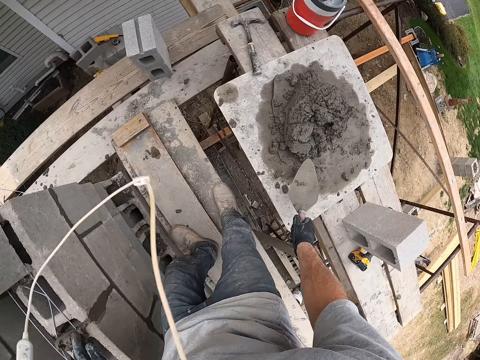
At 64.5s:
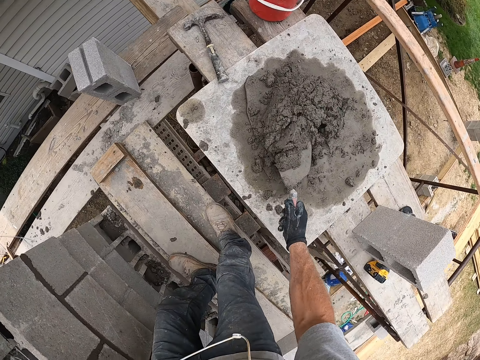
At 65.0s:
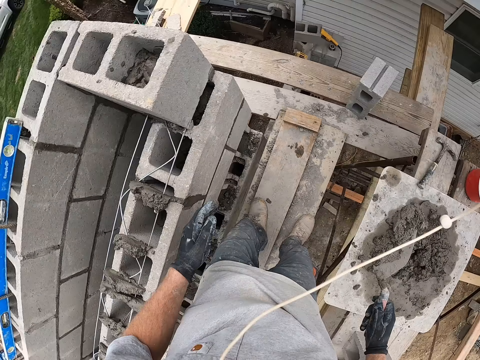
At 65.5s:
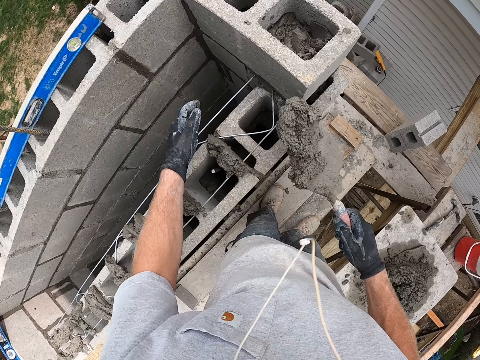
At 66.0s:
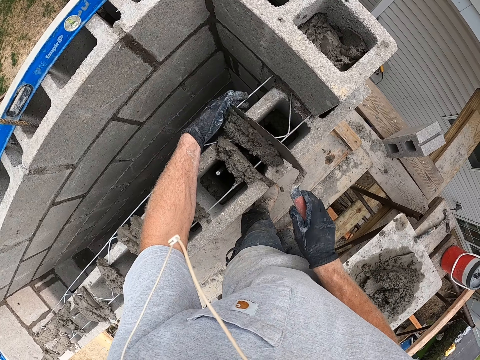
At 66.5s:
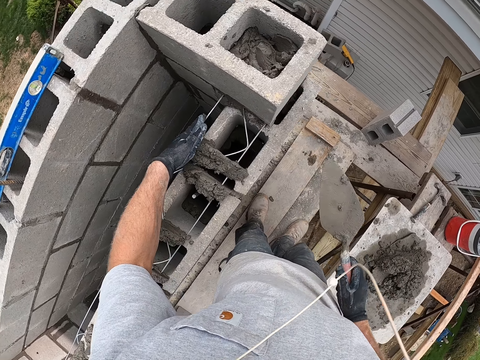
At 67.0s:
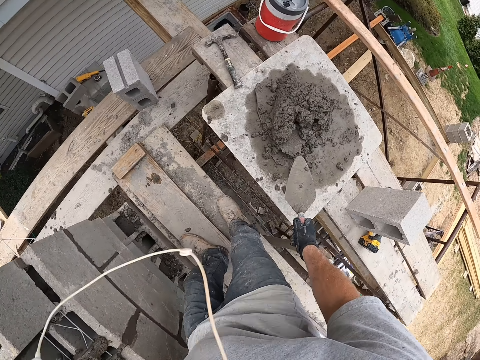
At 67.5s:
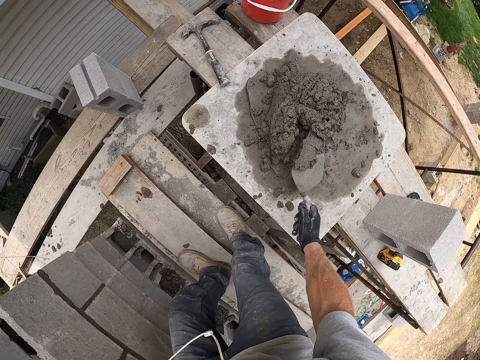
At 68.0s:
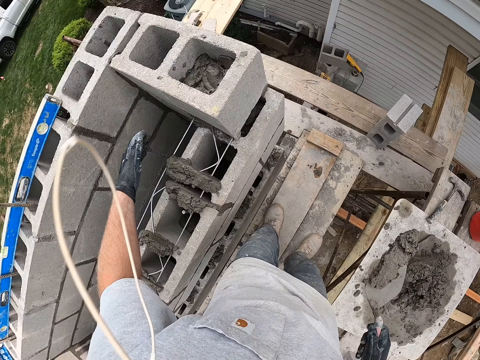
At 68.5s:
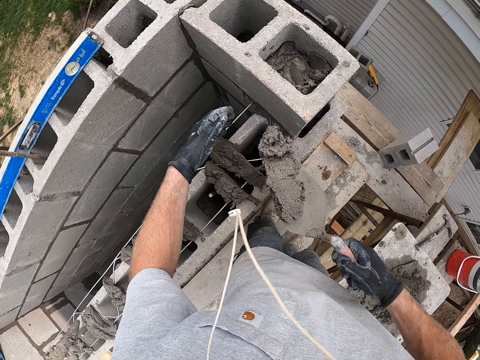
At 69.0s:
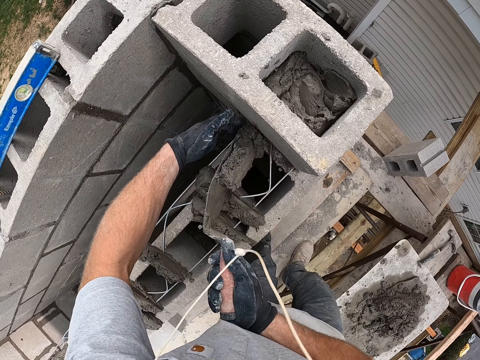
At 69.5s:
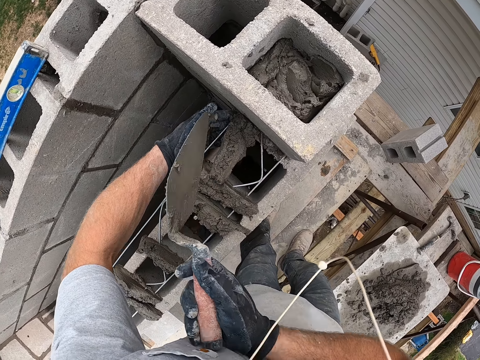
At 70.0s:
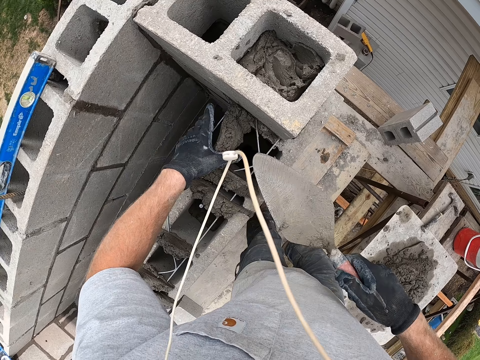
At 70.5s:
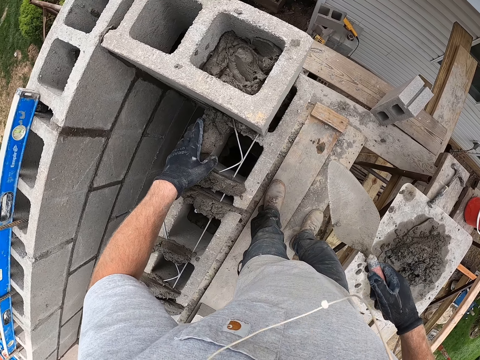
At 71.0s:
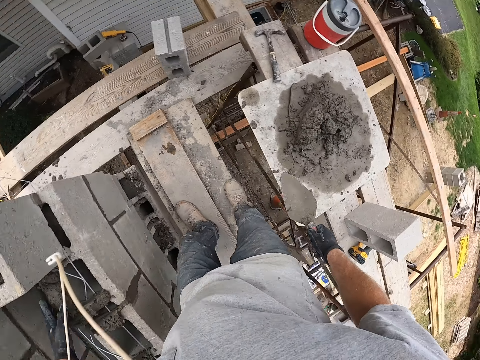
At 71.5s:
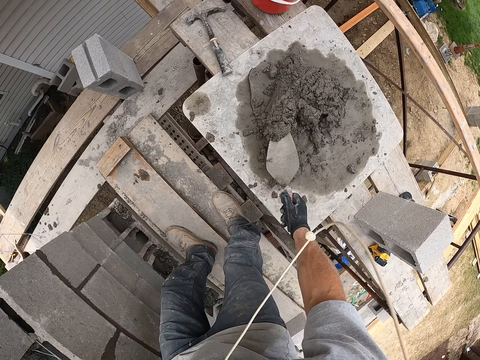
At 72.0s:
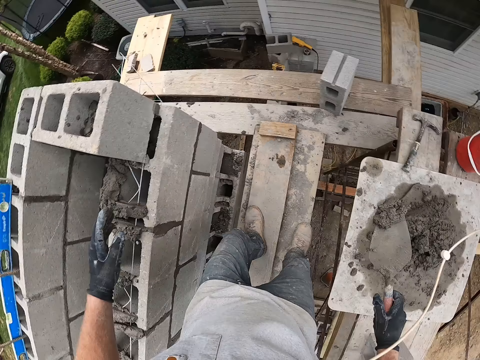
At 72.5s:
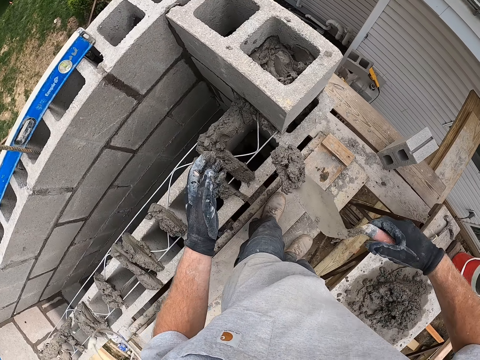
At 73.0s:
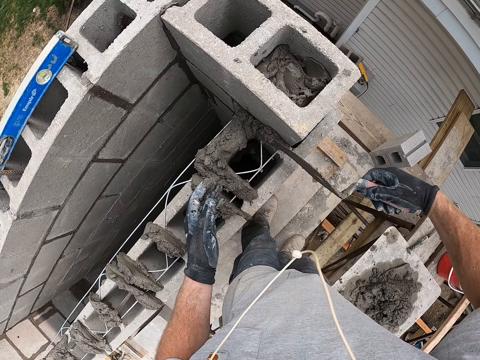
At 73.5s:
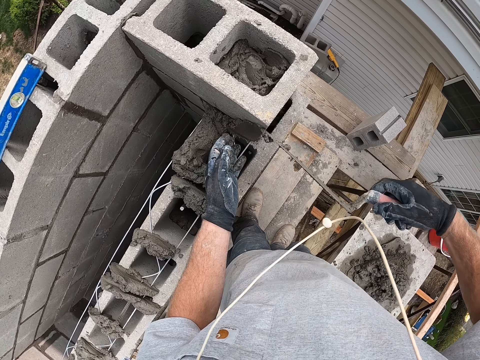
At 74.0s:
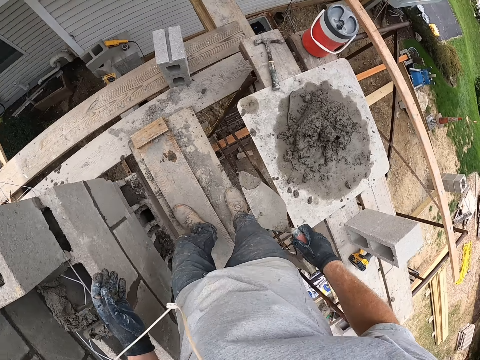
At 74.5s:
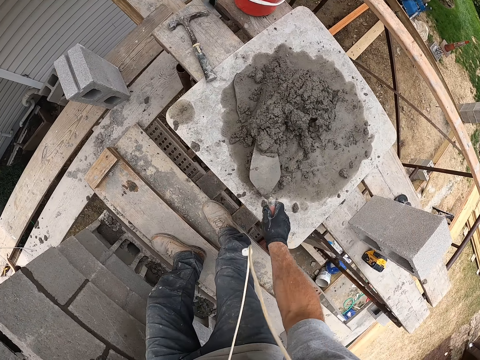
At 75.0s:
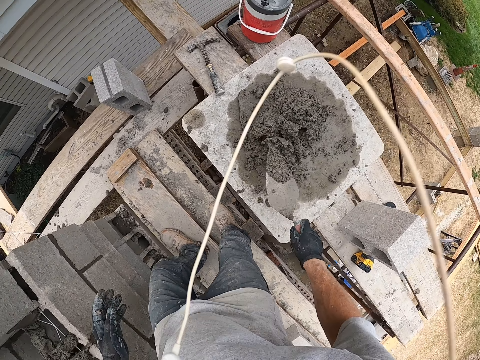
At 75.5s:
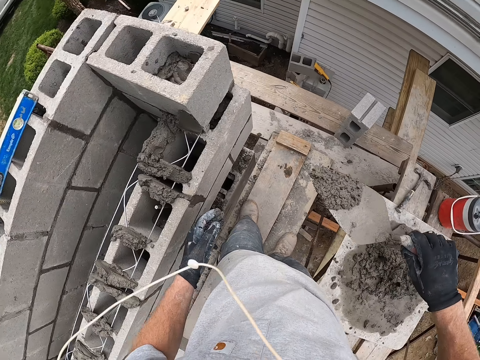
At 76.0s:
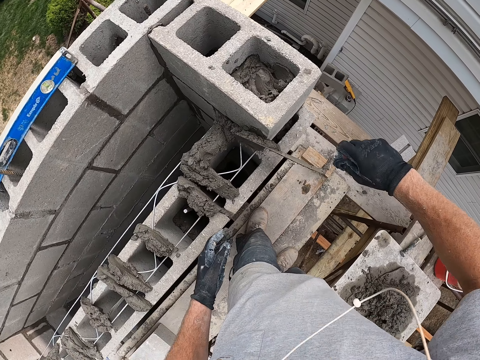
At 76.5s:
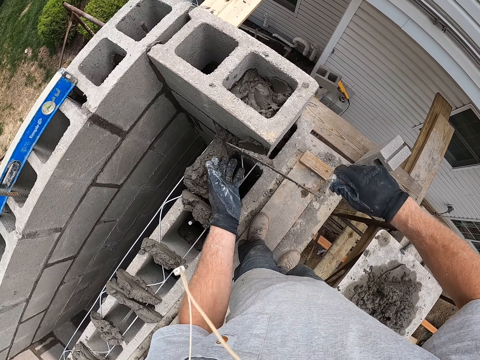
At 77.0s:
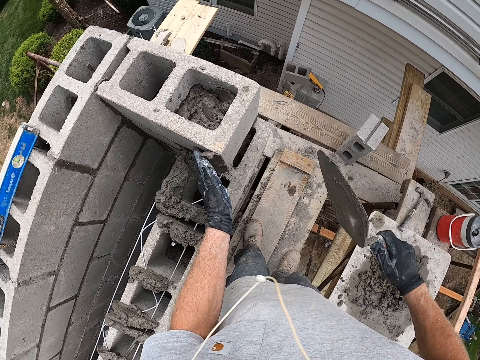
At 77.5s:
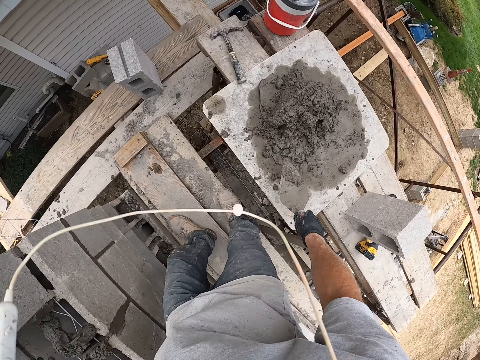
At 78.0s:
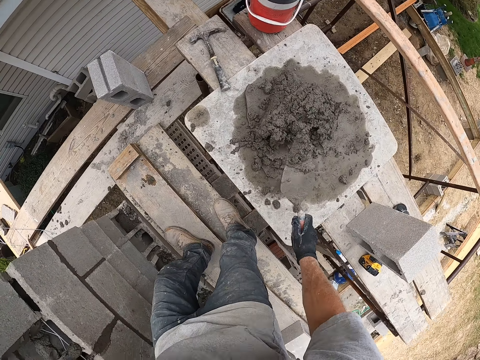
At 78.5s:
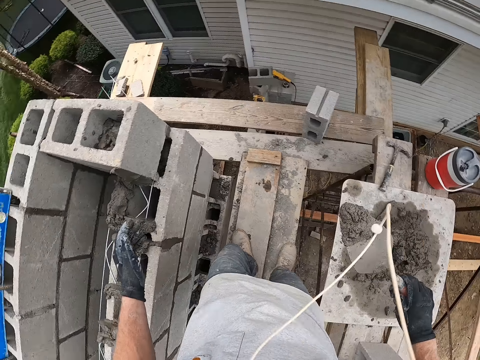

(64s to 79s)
The camera wearer scoops some cement from the piece of wood on the scaffold with the trowel in his right hand. He pours the cement on the trowel in his right hand on the wall. He touches the cement on the wall with his left hand. He scoops some cement from the piece of wood on the scaffold with the trowel in his right hand. He pours the cement on the trowel in his right hand on the wall. He touches the cement on the wall with his left hand. He scoops some cement from the piece of wood on the scaffold with the trowel in his right hand. He pours the cement on the trowel in his right hand on the wall. He scoops some cement from the piece of wood on the scaffold with the trowel in his right hand. He pours the cement on the trowel in his right hand on the wall. He touches the cement on the wall with his left hand. He scoops some cement from the piece of wood on the scaffold with the trowel in his right hand.

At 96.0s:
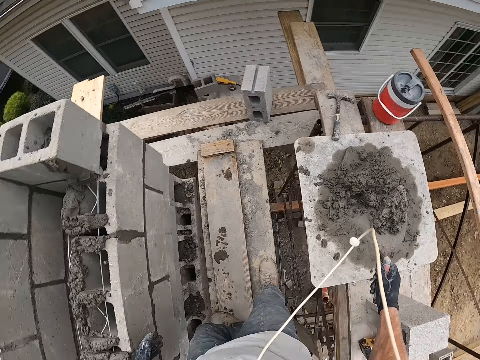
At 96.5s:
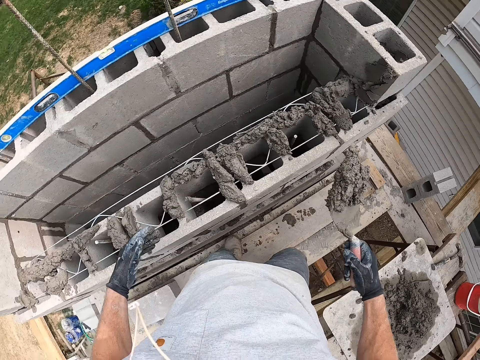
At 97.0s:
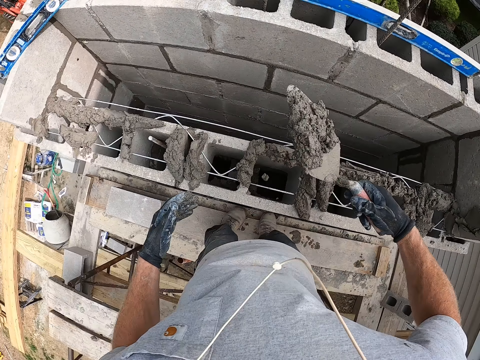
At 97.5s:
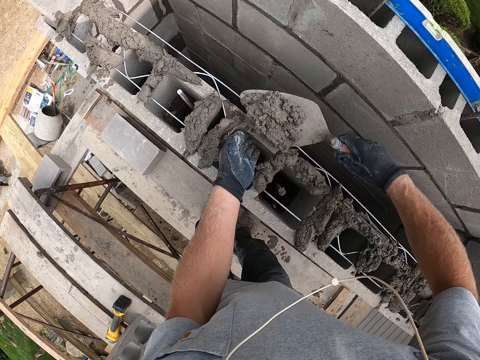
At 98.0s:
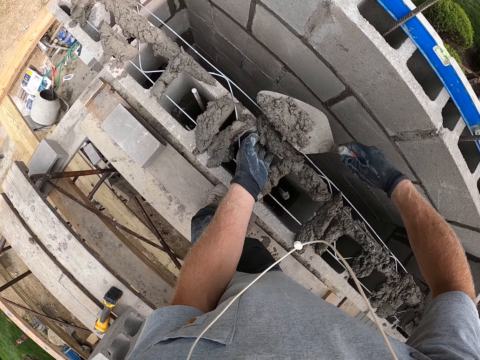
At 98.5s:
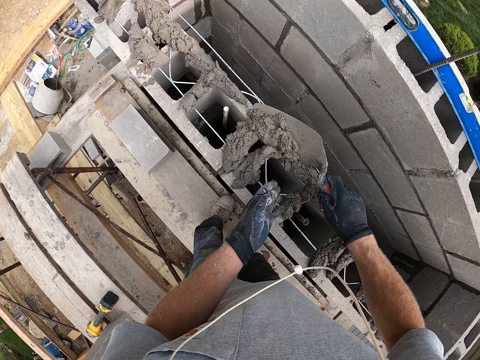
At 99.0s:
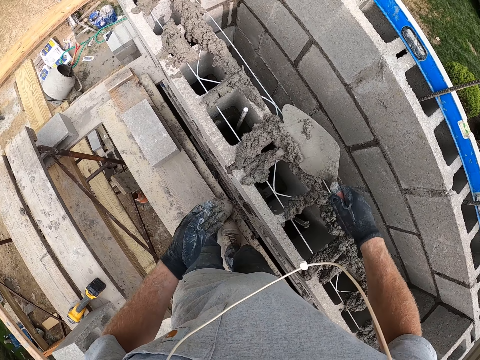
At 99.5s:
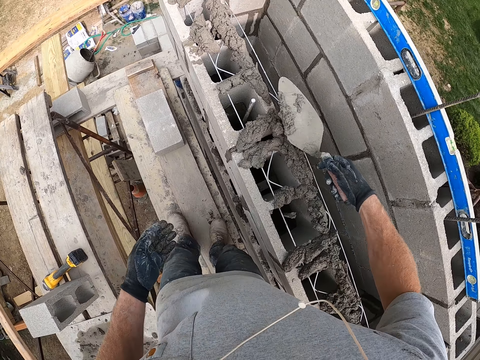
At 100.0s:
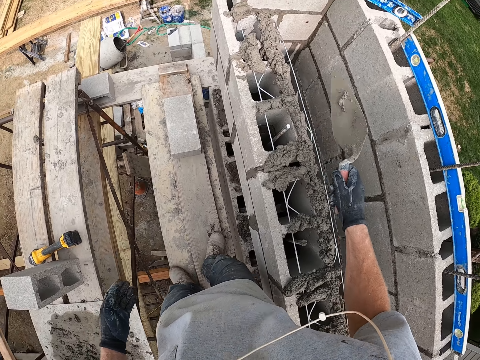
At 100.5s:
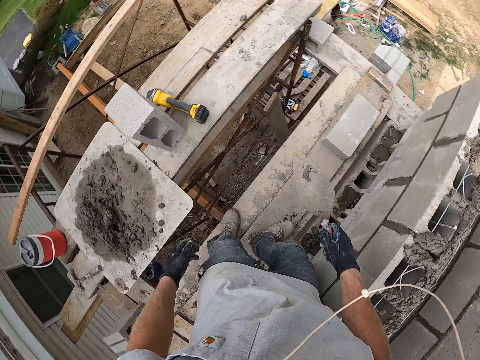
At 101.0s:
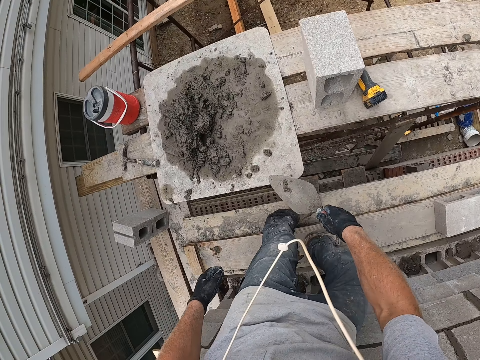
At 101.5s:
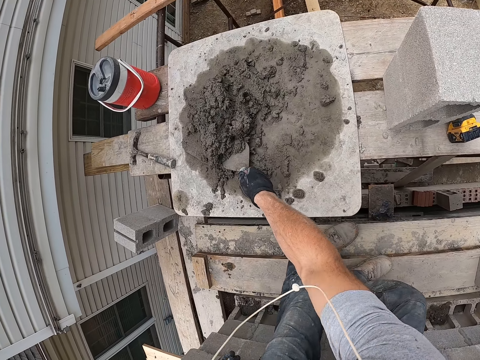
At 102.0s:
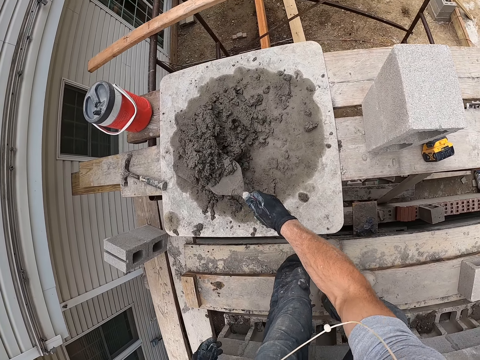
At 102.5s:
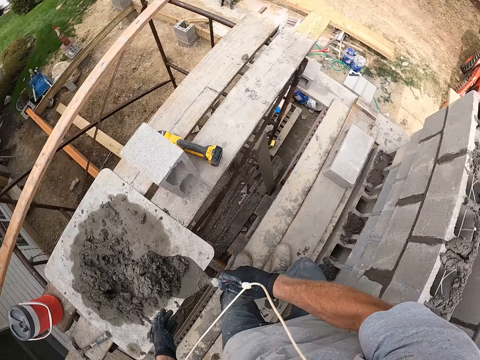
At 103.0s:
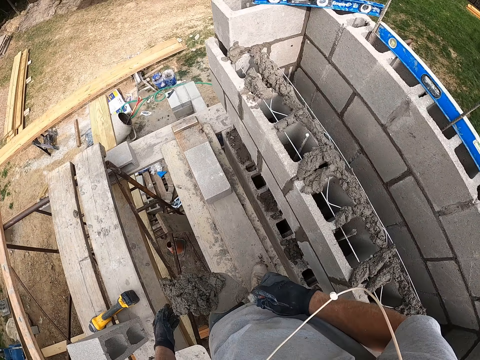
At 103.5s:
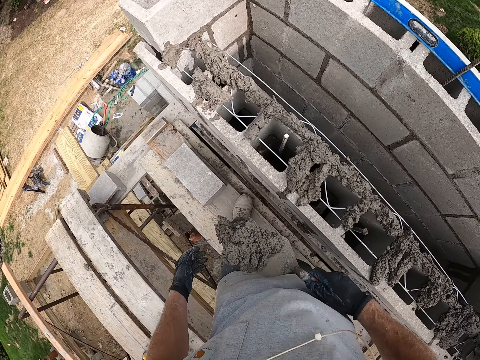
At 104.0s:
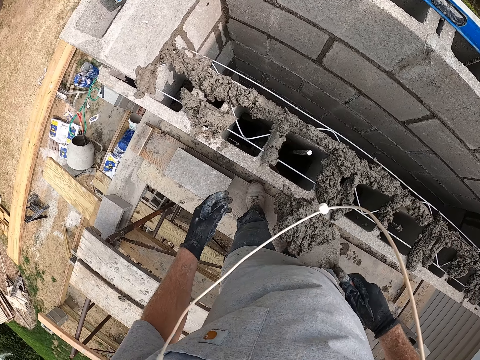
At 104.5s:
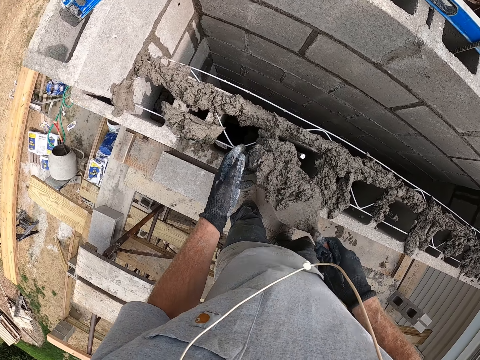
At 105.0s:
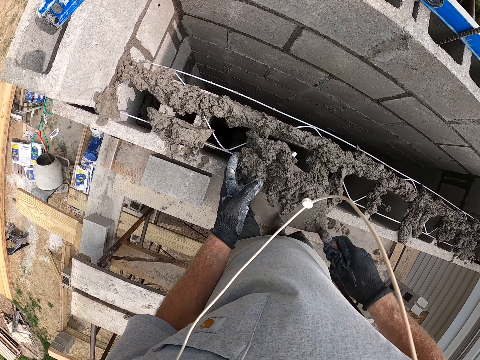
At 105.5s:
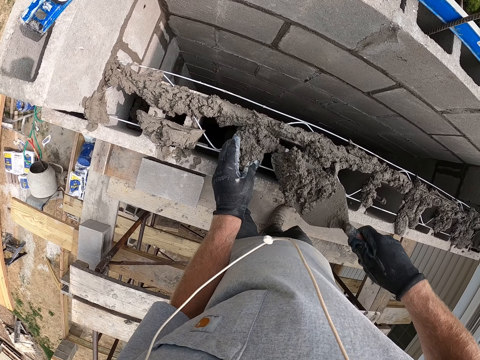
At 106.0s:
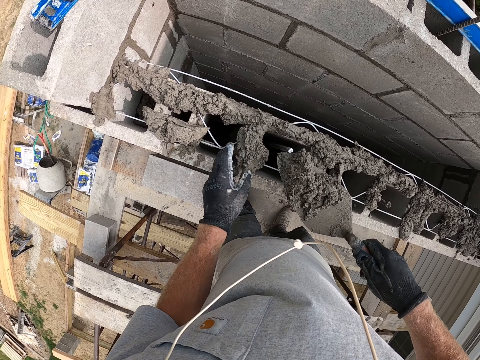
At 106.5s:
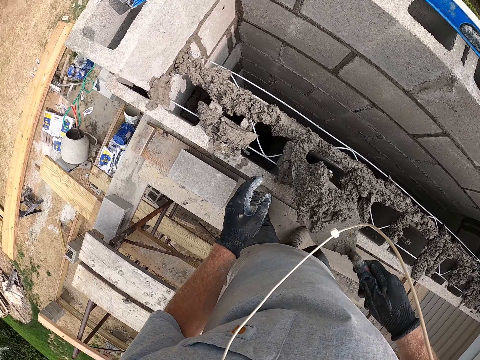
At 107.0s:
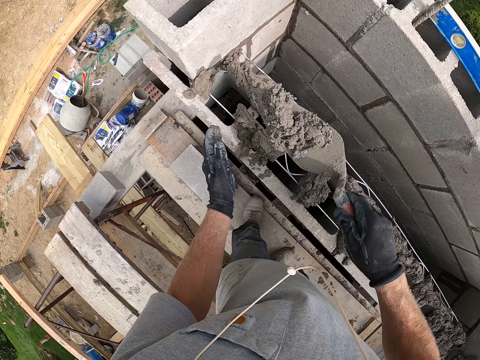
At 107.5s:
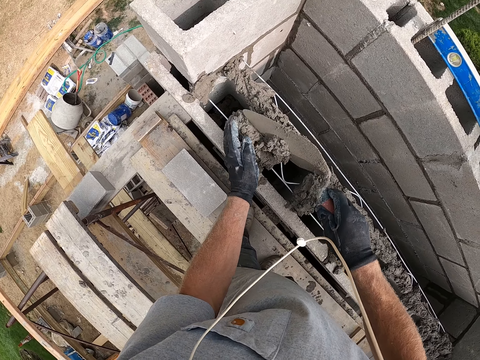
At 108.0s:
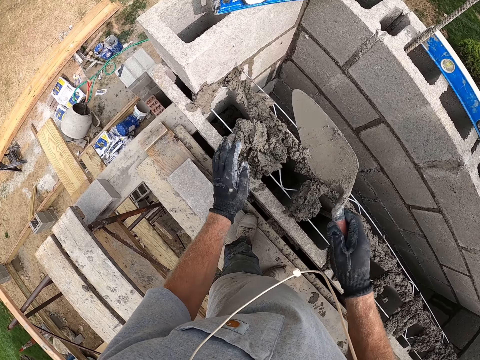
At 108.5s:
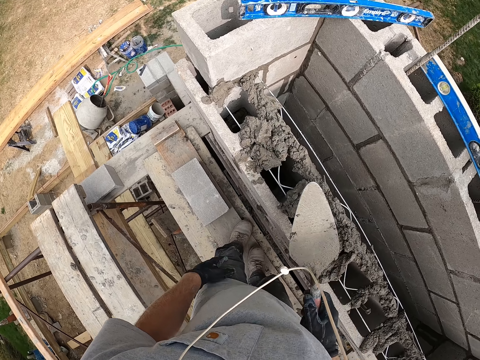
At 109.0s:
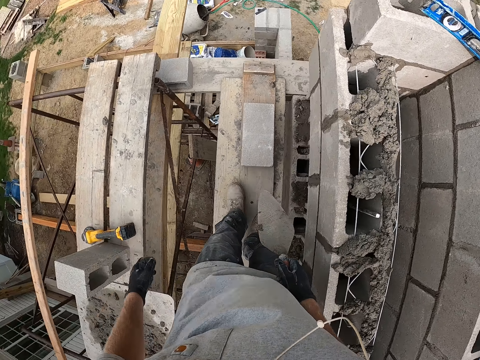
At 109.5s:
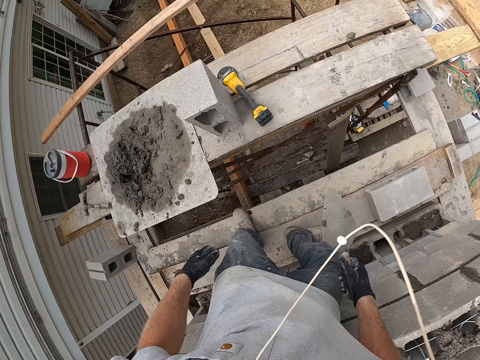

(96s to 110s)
The camera wearer touches the cement on the wall with his left hand. He pours the cement on the trowel in his right hand on the wall. He scoops some cement from the piece of wood on the scaffold with the trowel in his right hand. He touches the cement on the wall with his left hand. He pours the cement on the trowel in his right hand on the wall. He pours the cement on the trowel in his right hand on the wall again. He touches the cement on the wall with his left hand.
